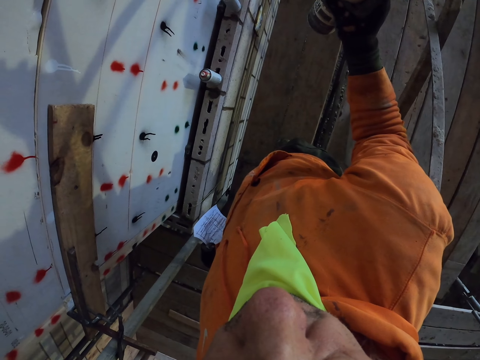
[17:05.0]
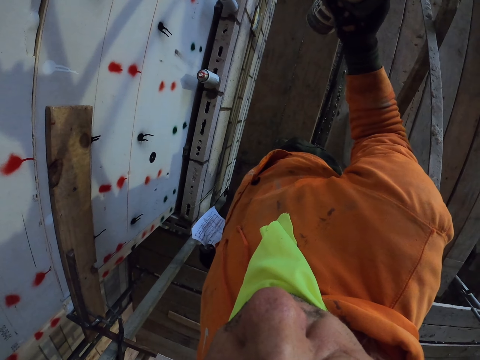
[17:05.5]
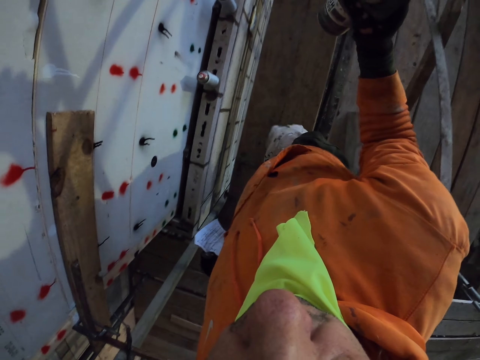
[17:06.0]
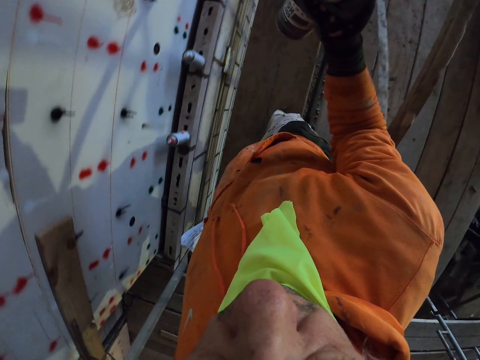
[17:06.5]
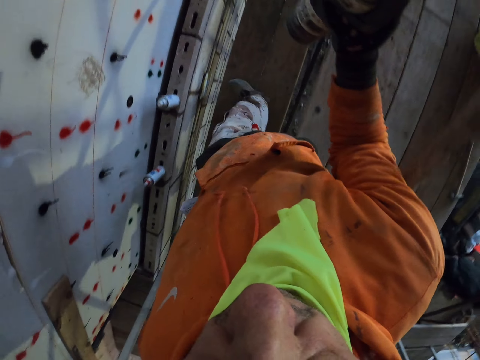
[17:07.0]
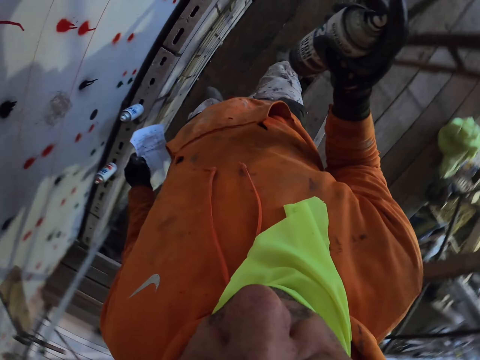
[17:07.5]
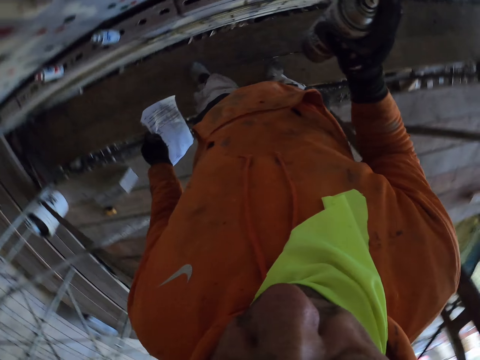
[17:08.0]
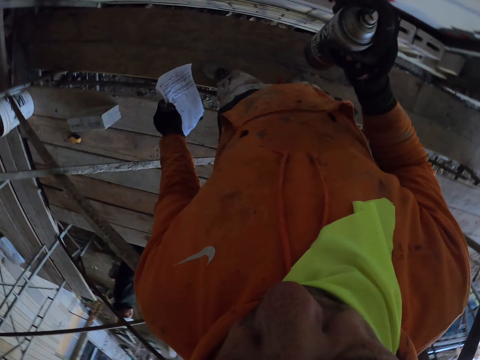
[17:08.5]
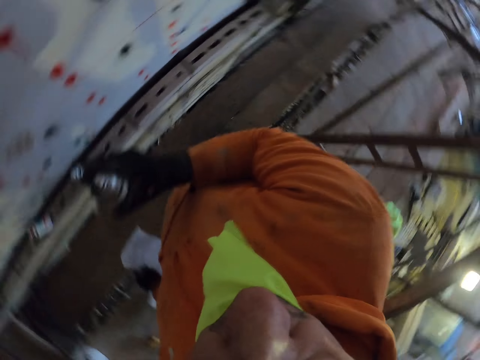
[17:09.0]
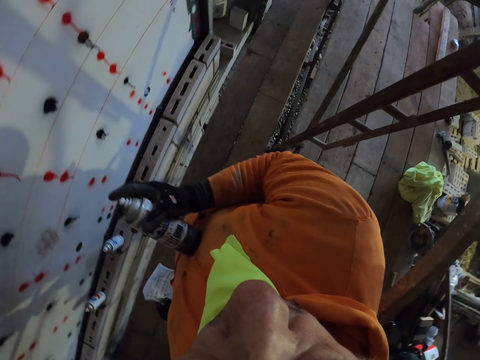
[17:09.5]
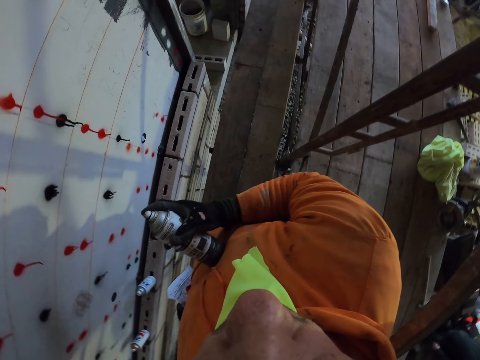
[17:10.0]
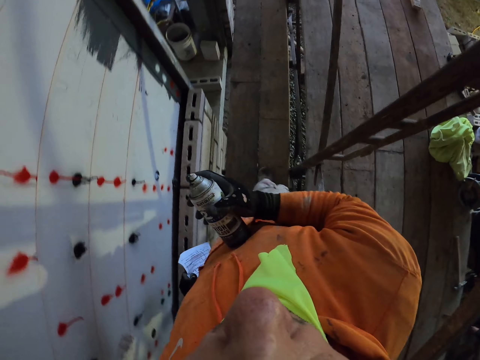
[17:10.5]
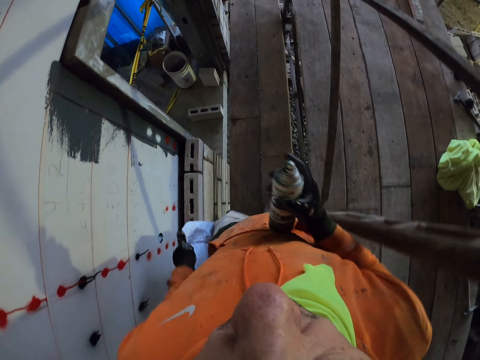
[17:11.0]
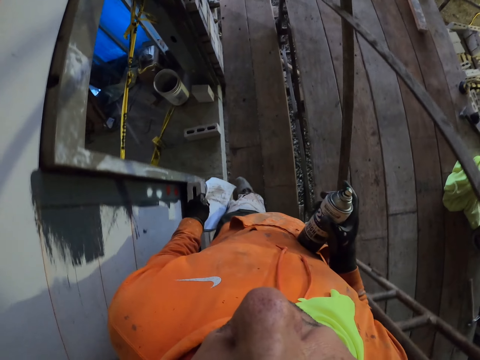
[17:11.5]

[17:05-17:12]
The camera wearer walks around the room.

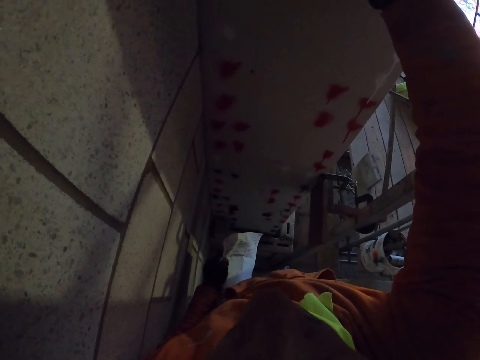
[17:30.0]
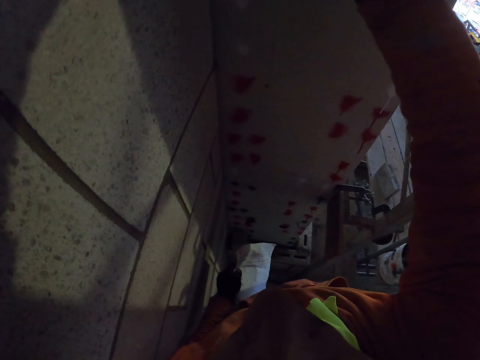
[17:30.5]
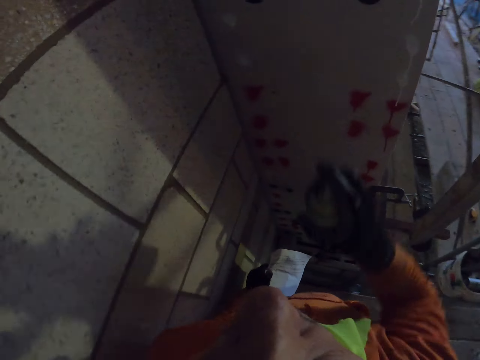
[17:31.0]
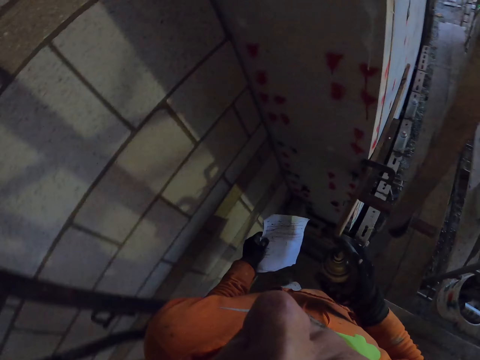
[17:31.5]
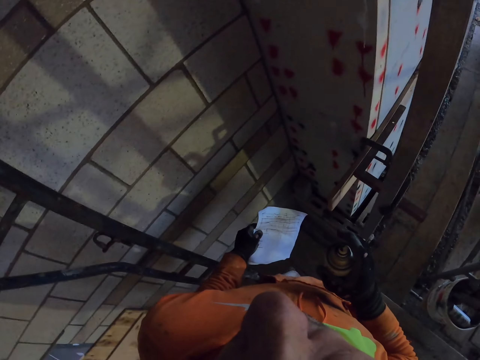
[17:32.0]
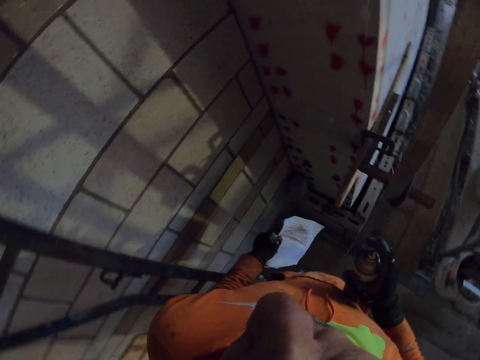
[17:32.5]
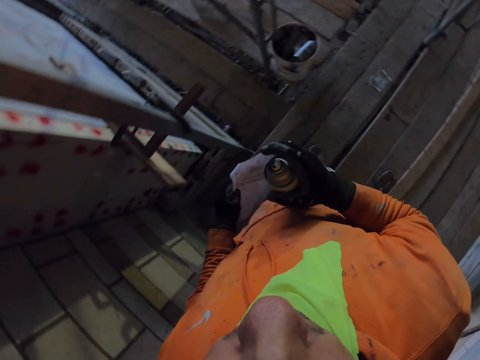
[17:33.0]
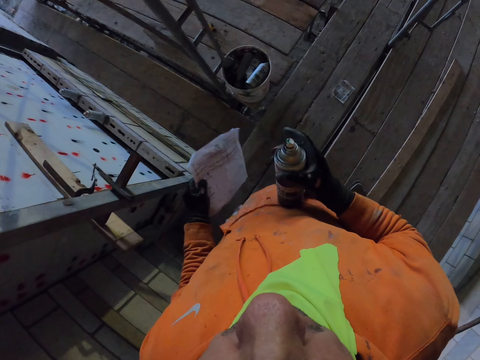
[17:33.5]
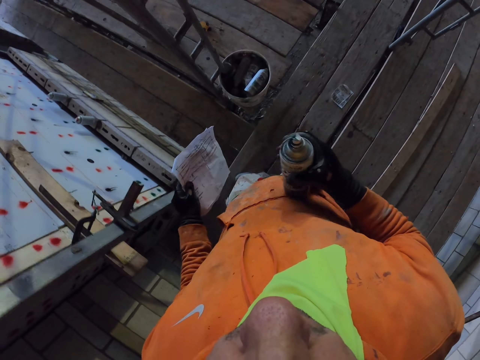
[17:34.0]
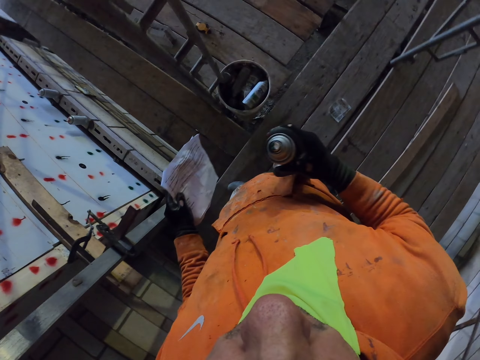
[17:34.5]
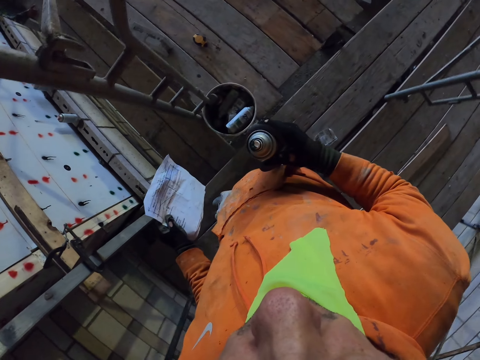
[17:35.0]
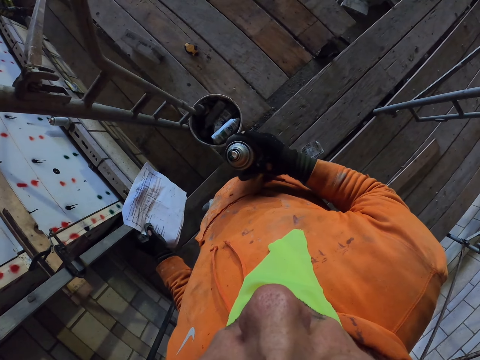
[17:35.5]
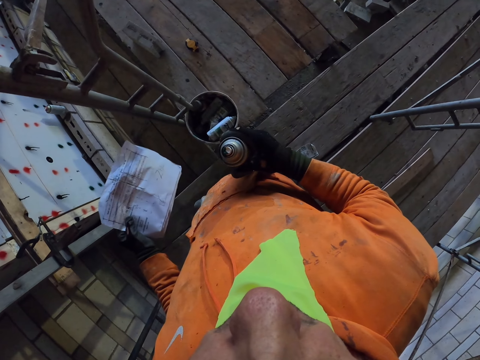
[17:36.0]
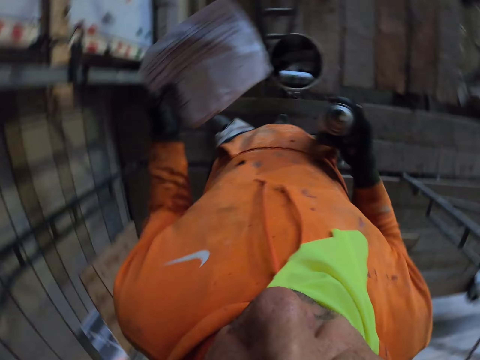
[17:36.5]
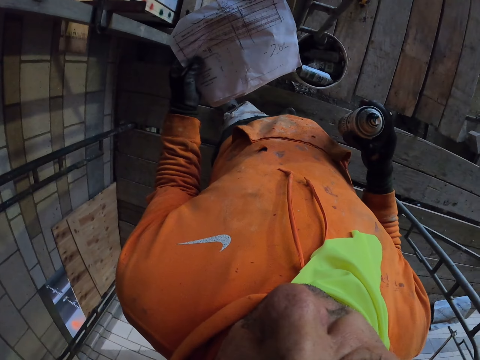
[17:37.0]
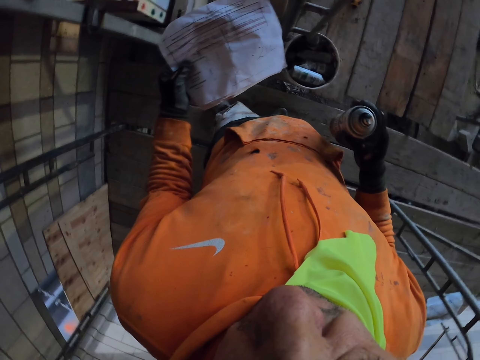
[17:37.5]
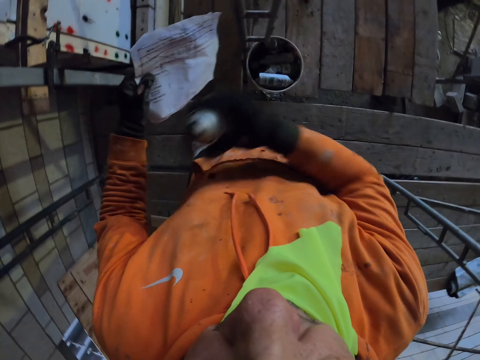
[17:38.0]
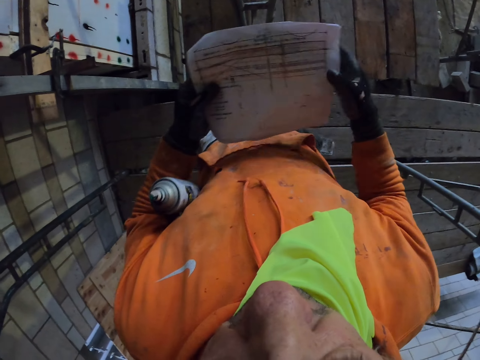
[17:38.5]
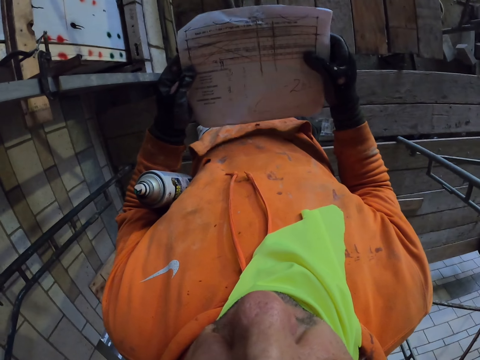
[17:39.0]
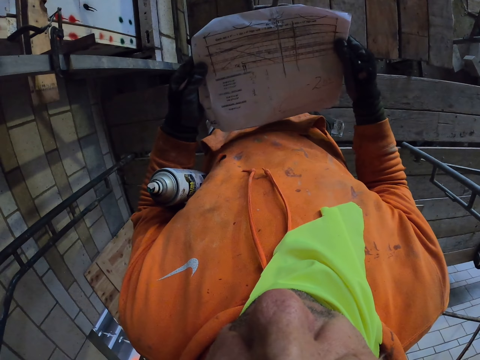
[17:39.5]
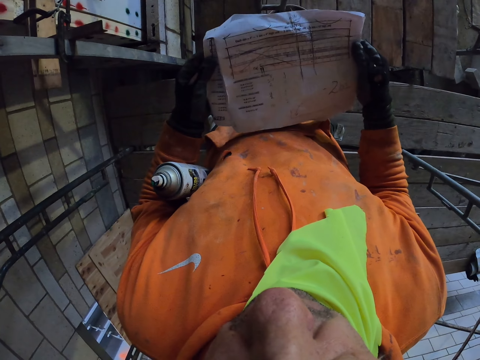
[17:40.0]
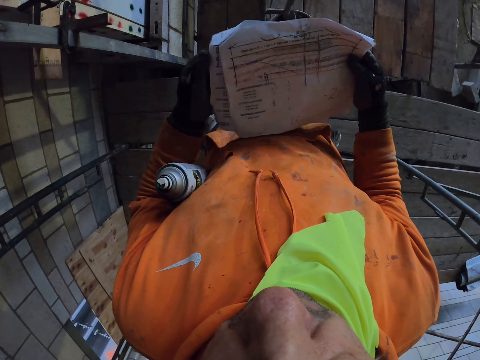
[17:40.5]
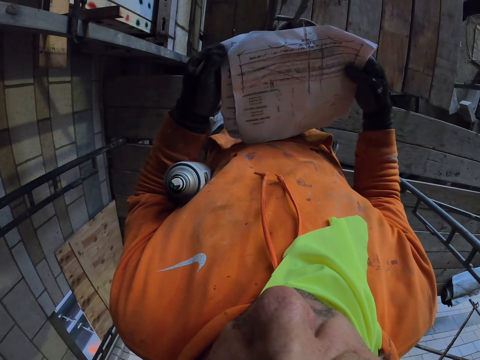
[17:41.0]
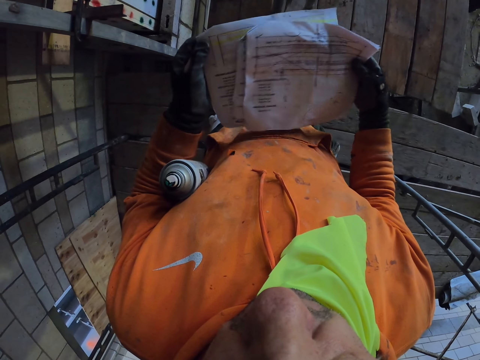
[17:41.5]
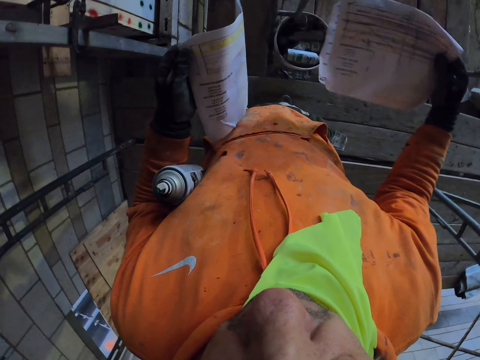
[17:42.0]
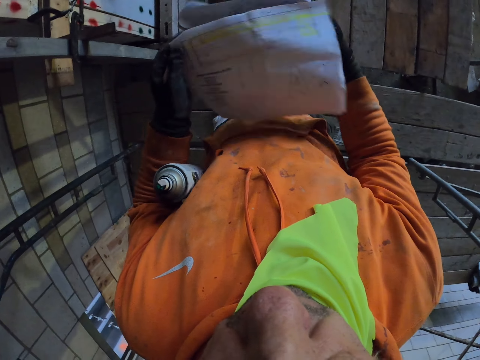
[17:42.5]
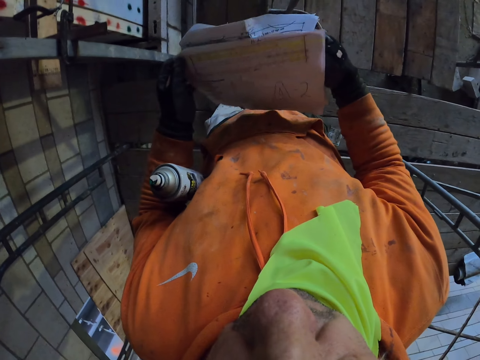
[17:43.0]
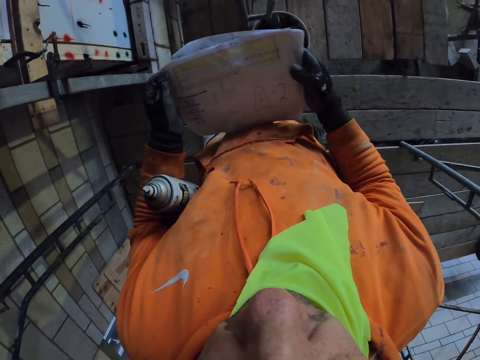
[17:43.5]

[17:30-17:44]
The camera wearer walks around the room. They turn around the room. They put spray on the elbow. They touch the paper. They flip the papers.

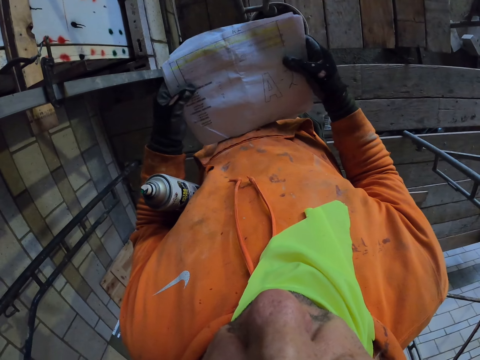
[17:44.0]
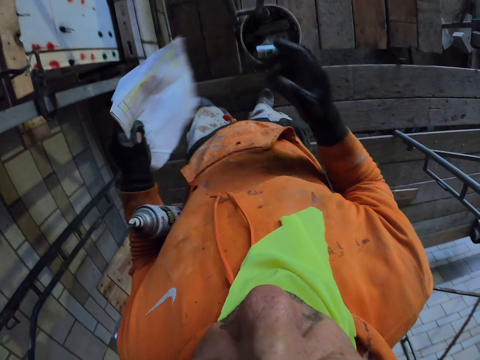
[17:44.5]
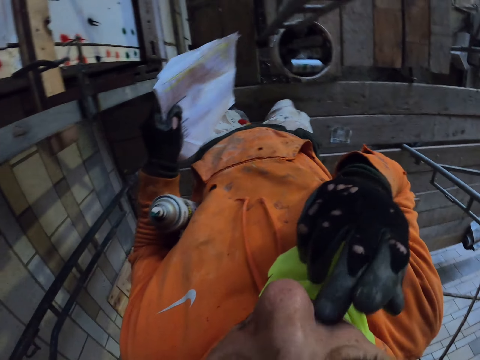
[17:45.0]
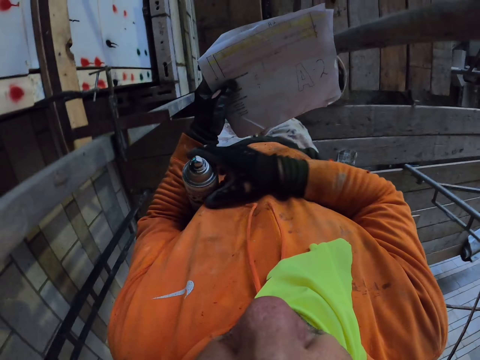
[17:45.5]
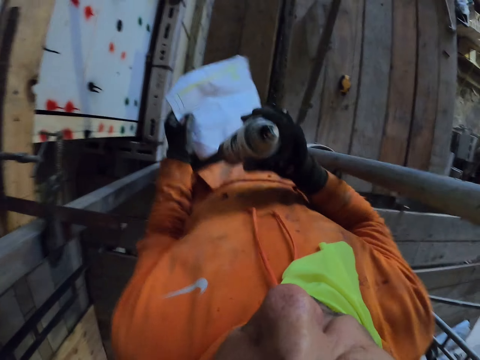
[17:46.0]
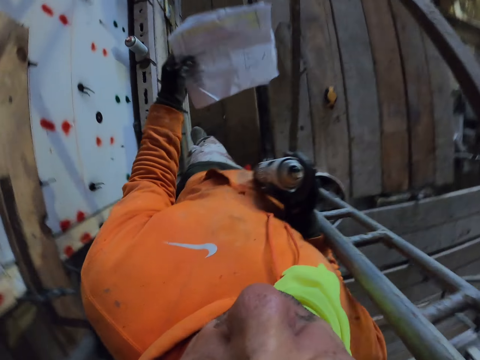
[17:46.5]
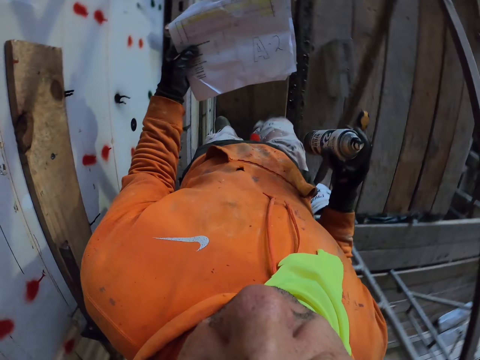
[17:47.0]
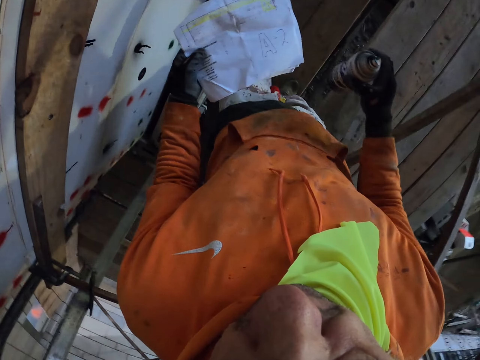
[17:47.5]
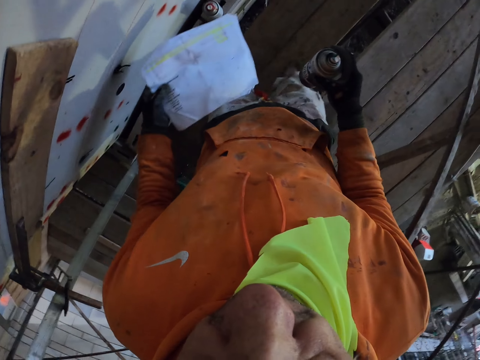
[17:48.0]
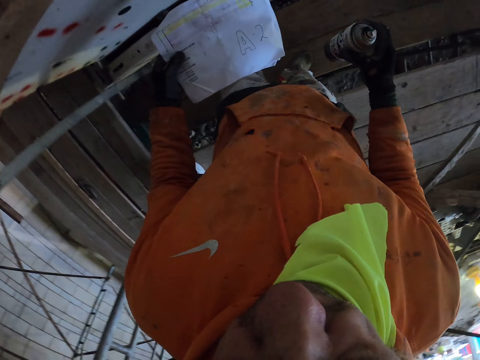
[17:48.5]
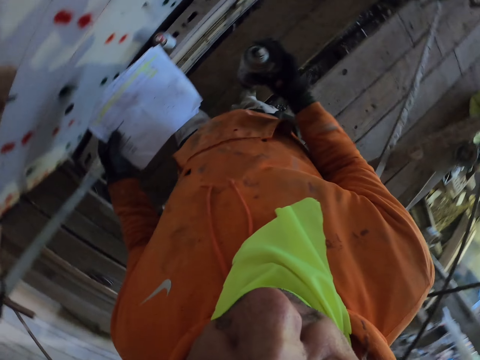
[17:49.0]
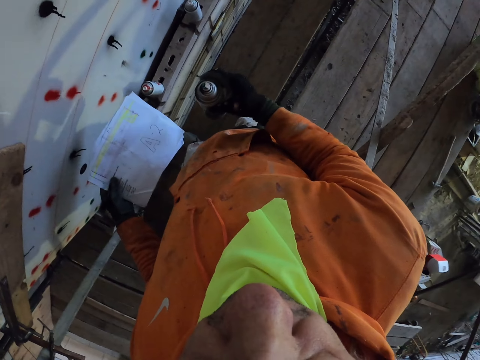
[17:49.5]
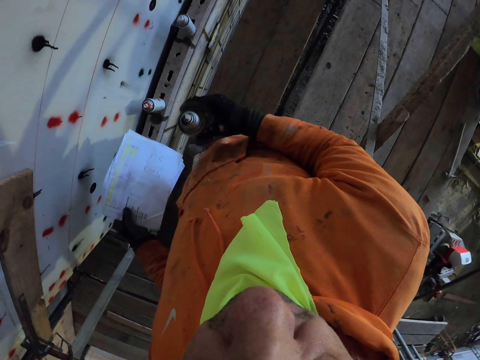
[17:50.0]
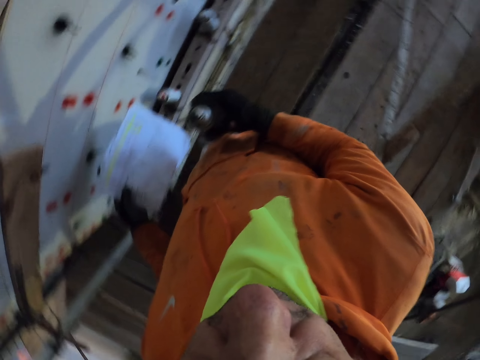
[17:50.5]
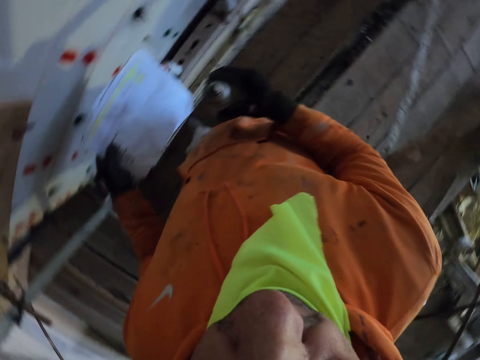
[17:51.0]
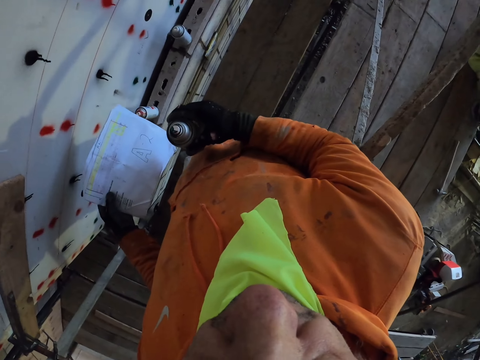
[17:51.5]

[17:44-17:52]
The camera wearer touches the face. They take the spray. They walk around the room.
